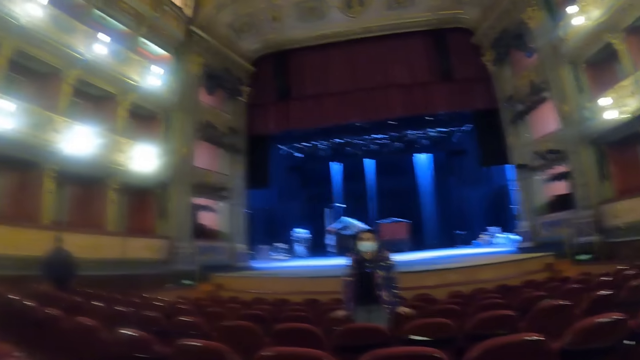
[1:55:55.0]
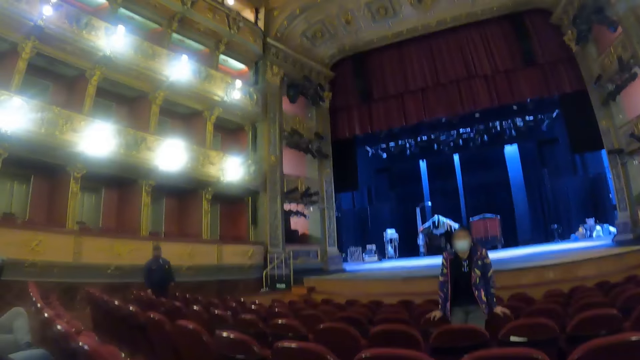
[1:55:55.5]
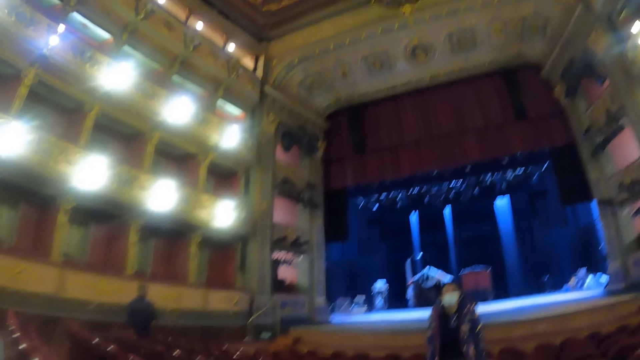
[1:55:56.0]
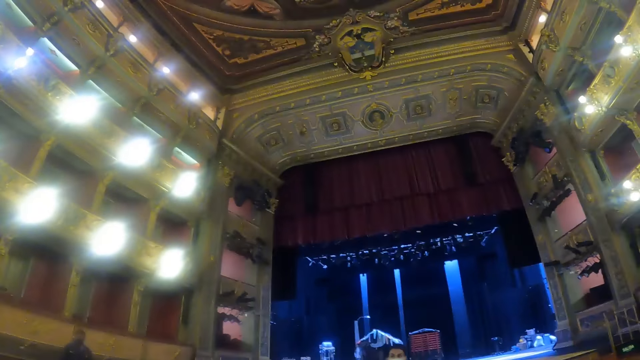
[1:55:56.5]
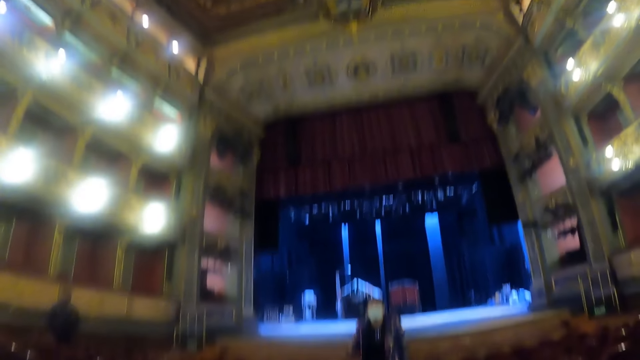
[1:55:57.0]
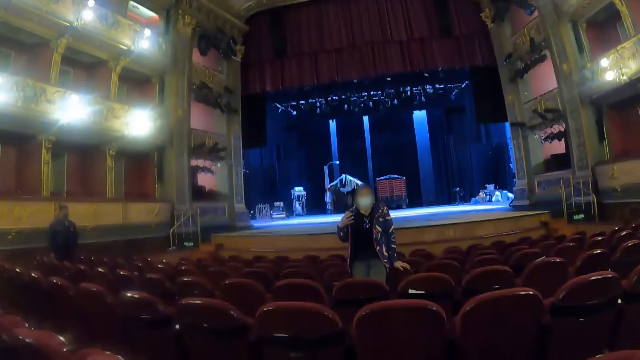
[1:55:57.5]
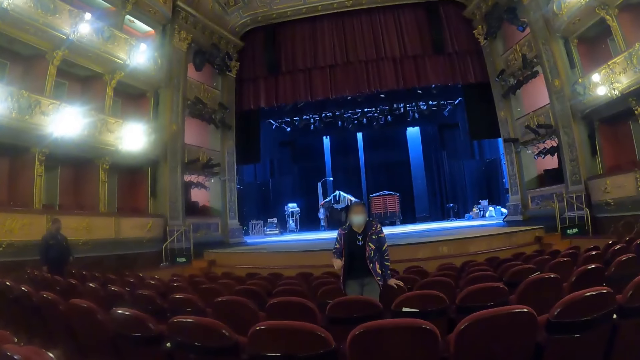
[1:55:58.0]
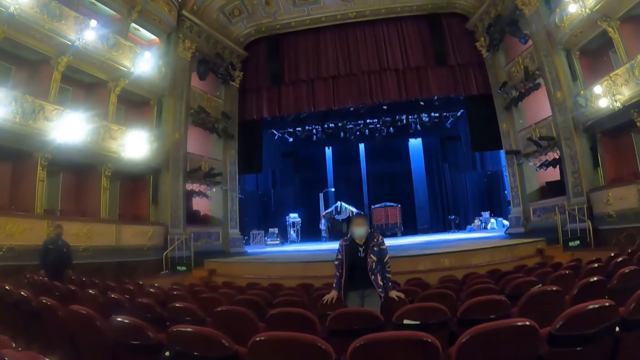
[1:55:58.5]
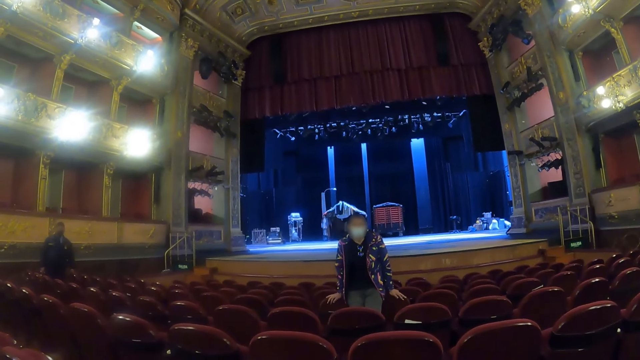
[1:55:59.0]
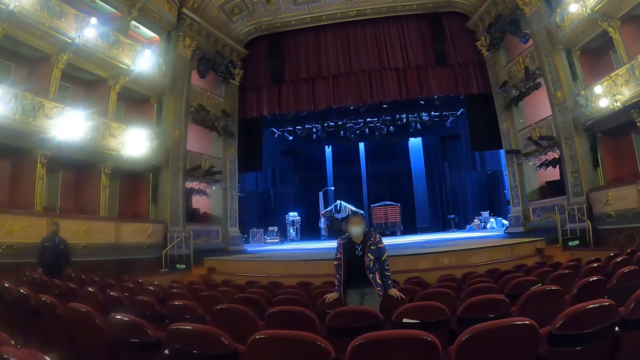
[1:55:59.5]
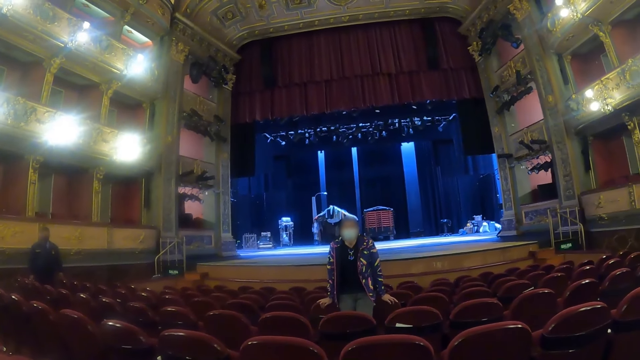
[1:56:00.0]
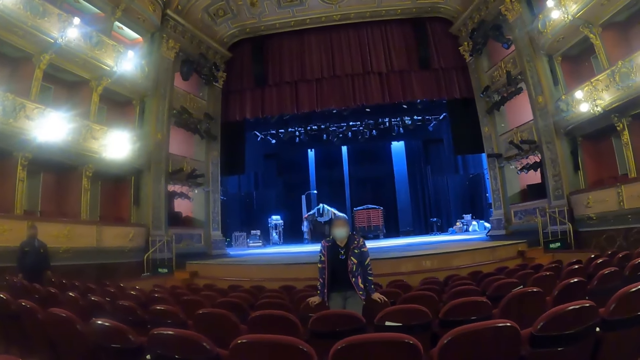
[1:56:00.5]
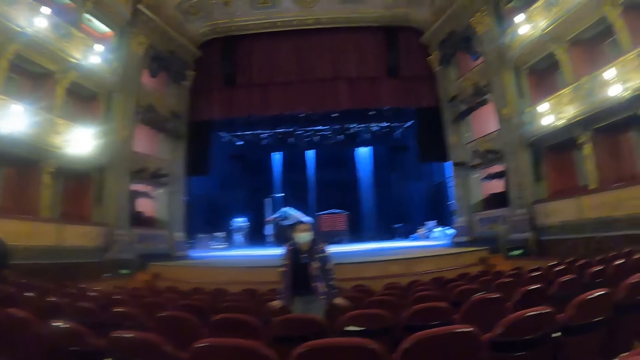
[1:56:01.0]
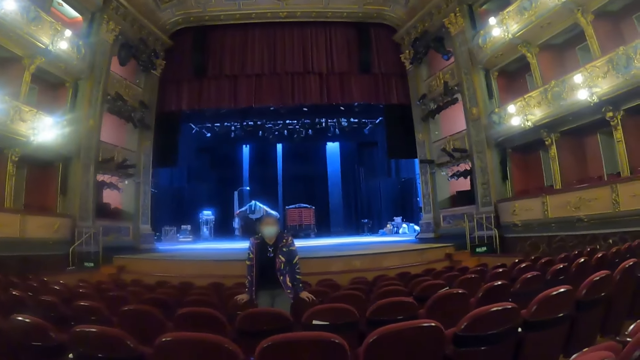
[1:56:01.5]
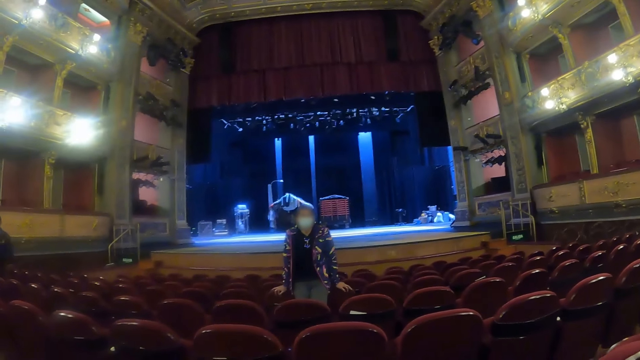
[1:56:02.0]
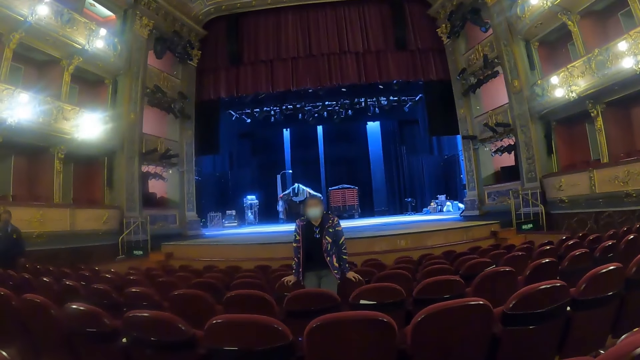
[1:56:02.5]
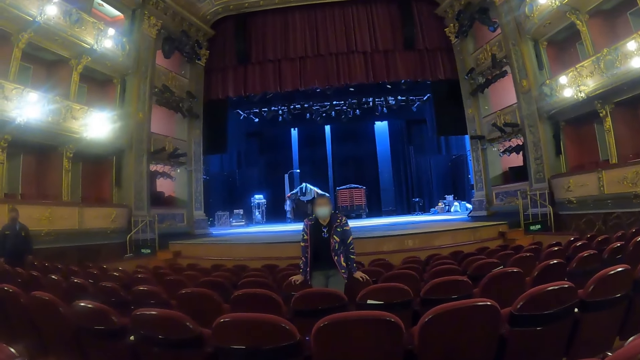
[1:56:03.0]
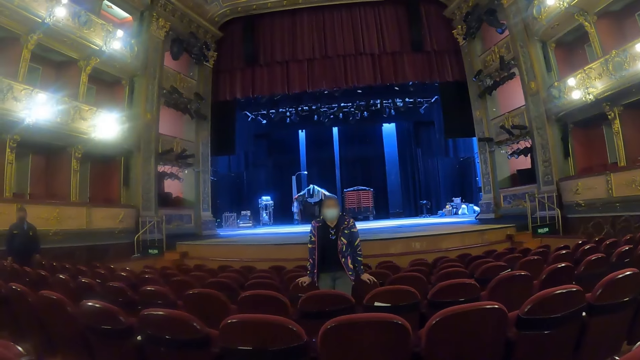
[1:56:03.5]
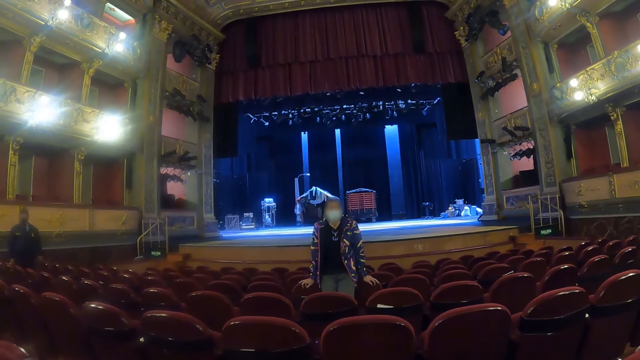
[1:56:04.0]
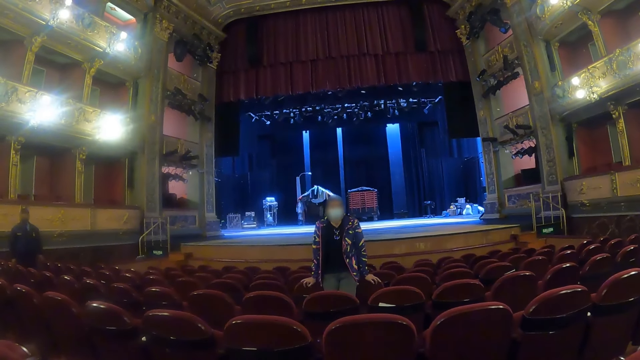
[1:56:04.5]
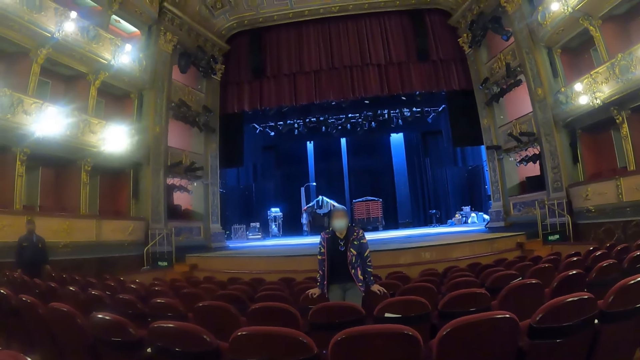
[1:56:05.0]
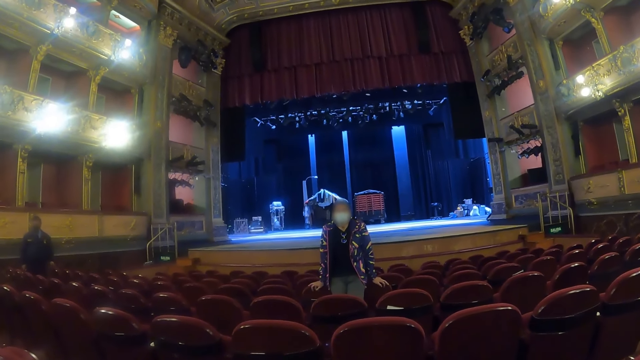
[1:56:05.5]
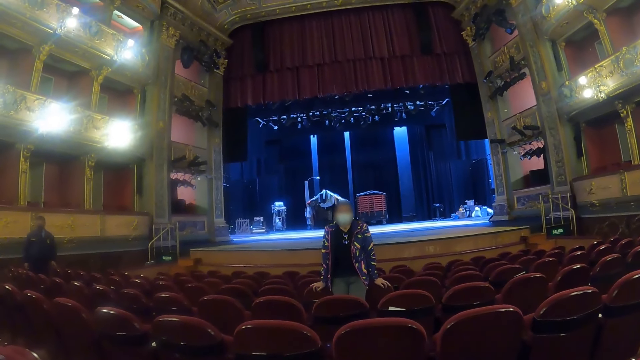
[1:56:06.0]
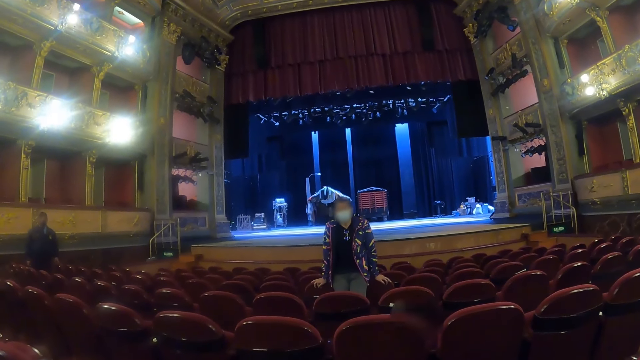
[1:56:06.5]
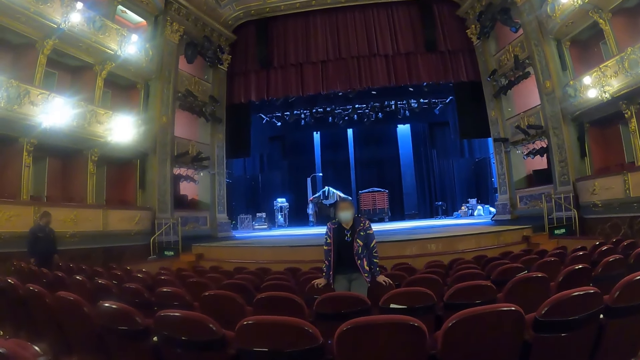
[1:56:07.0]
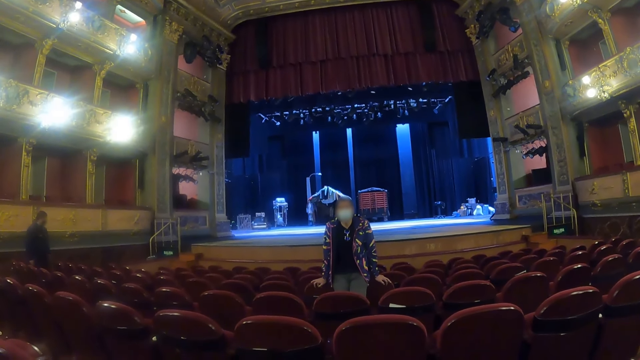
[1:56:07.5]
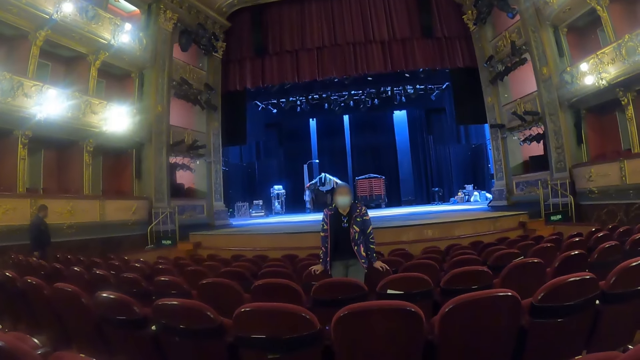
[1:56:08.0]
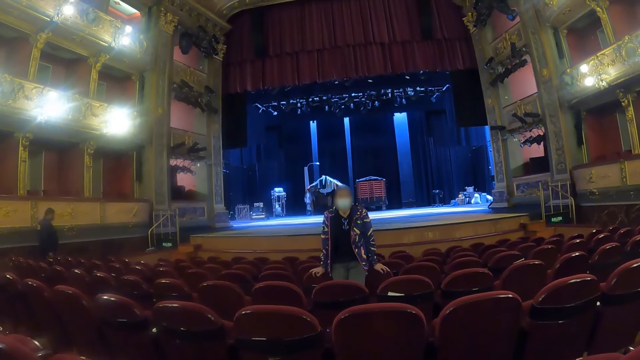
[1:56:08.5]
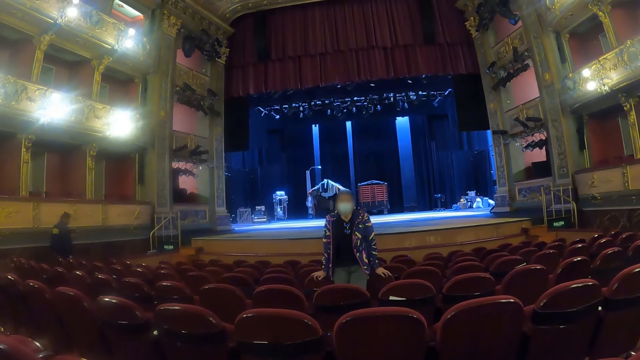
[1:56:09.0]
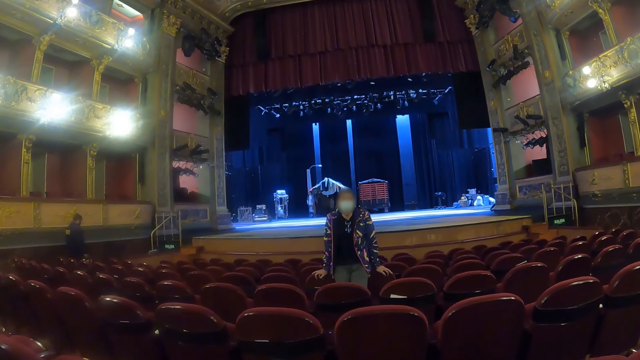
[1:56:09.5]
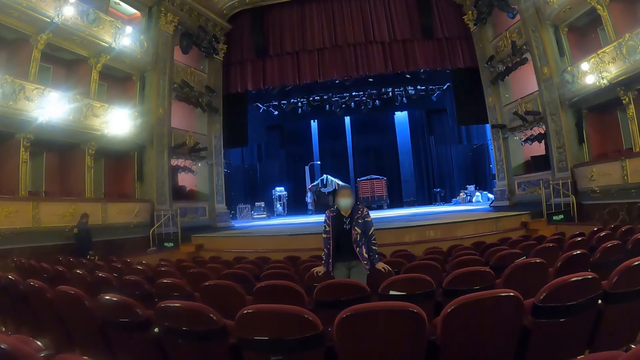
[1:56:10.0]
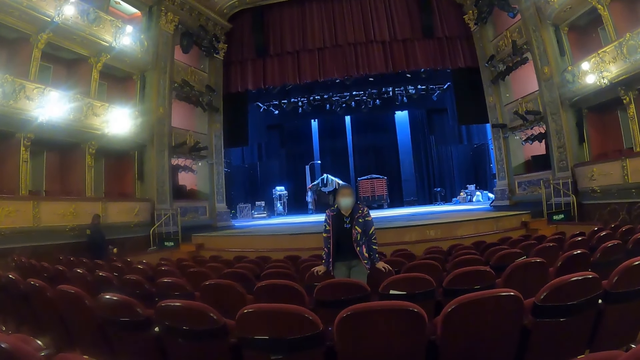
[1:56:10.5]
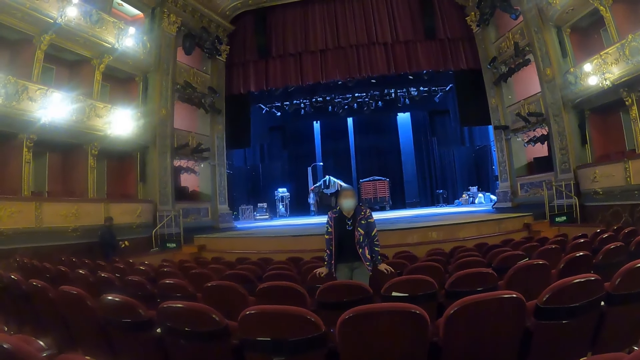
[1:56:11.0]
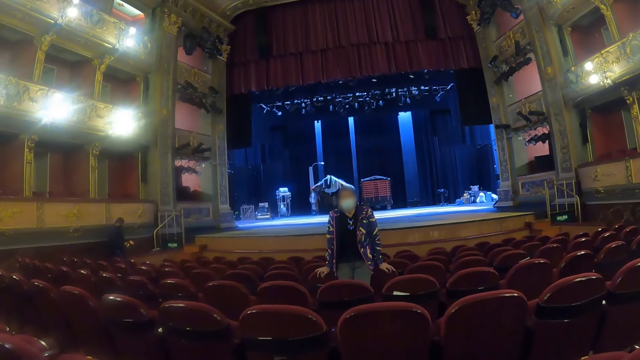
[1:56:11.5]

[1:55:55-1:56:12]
The camera wearer looks at a woman. The woman talks to the camera wearer and another woman.
